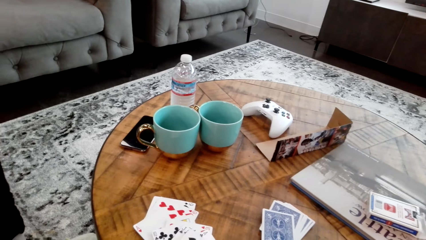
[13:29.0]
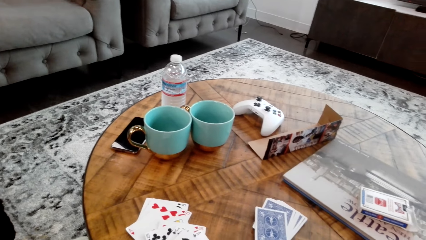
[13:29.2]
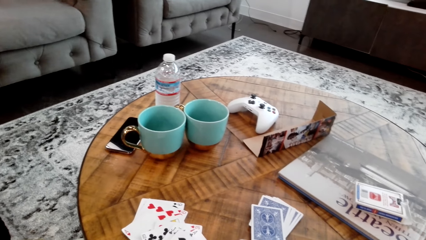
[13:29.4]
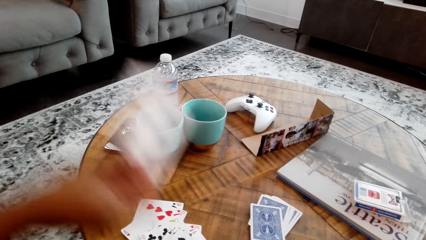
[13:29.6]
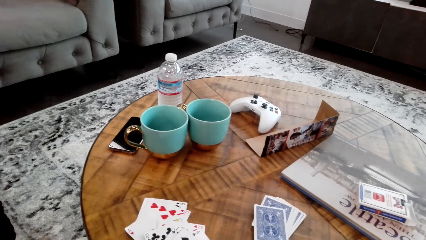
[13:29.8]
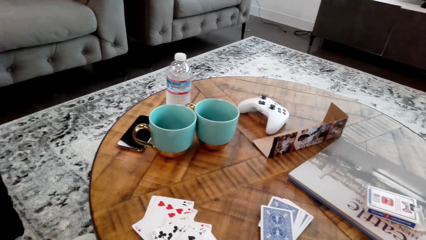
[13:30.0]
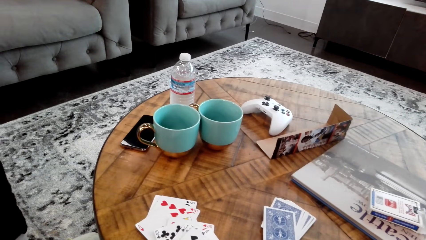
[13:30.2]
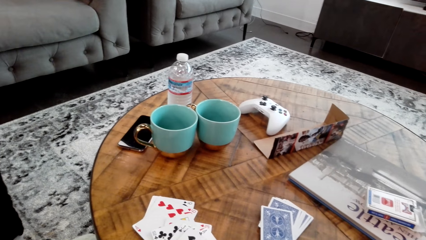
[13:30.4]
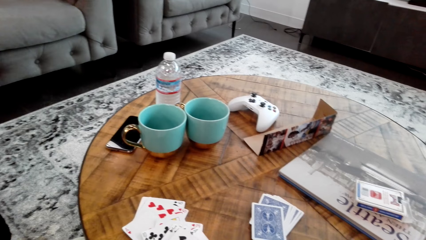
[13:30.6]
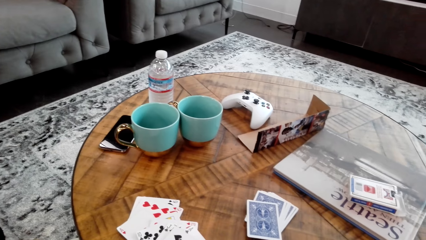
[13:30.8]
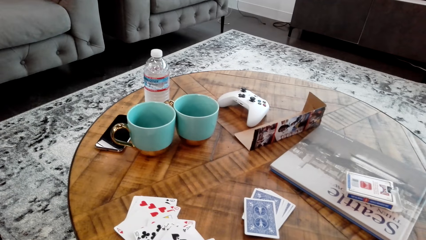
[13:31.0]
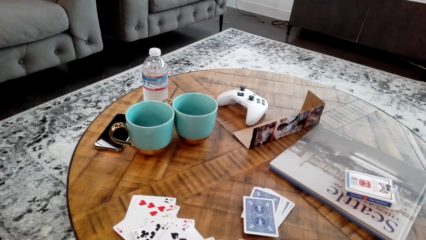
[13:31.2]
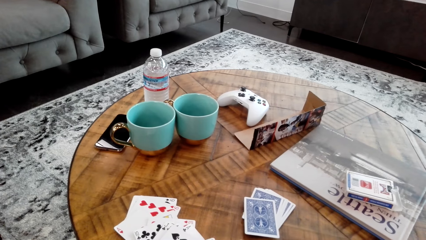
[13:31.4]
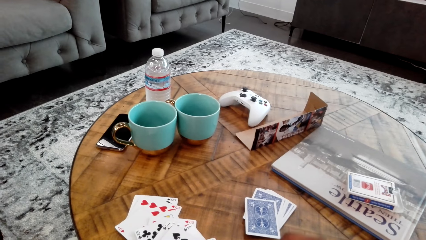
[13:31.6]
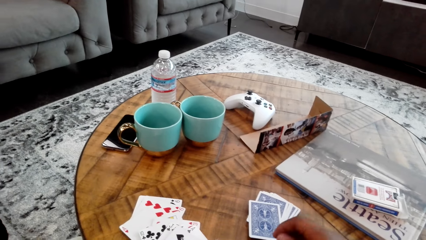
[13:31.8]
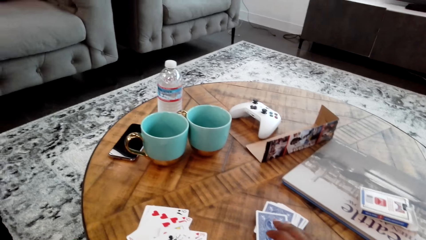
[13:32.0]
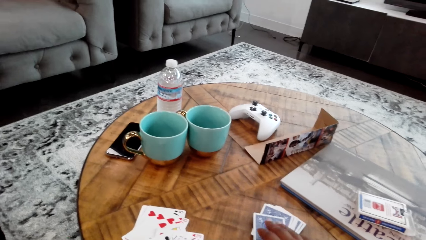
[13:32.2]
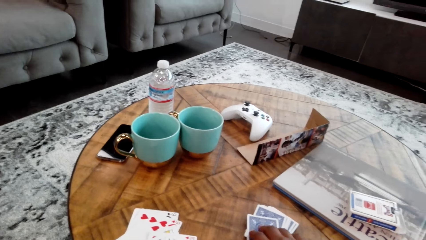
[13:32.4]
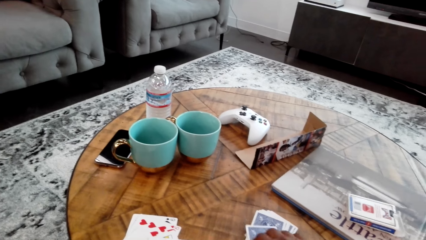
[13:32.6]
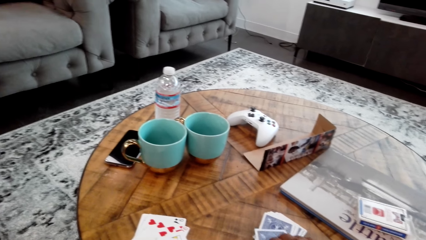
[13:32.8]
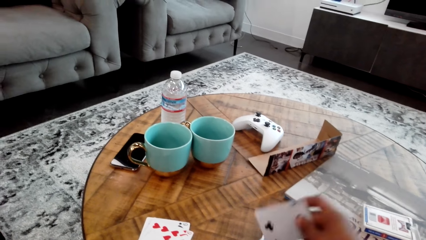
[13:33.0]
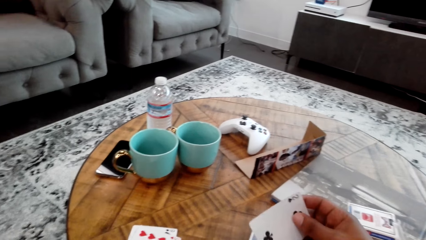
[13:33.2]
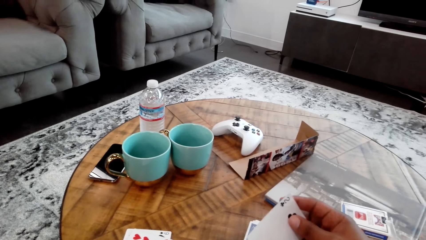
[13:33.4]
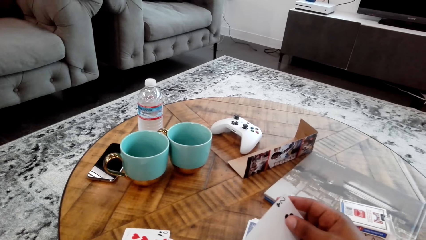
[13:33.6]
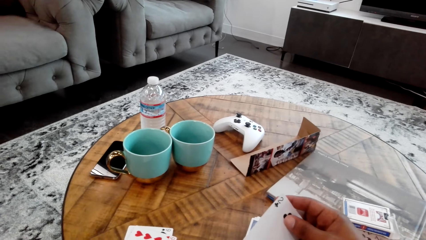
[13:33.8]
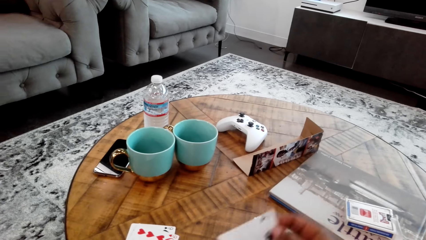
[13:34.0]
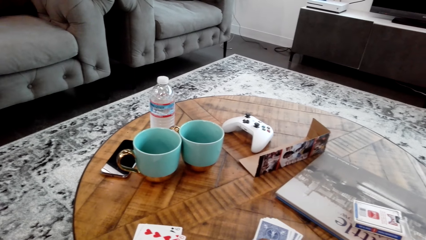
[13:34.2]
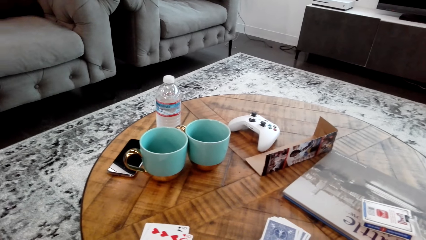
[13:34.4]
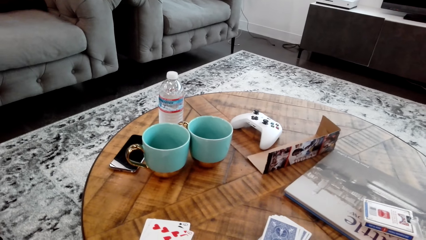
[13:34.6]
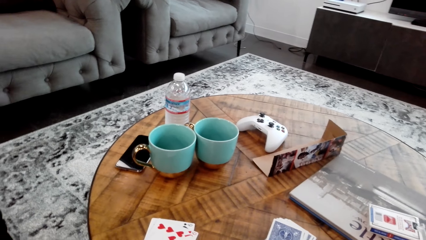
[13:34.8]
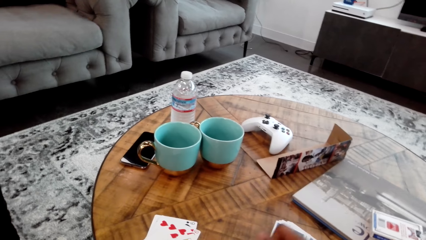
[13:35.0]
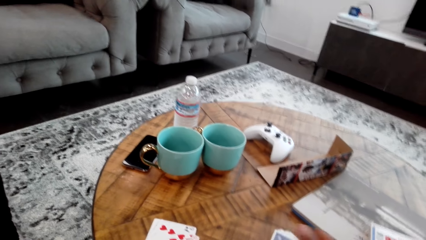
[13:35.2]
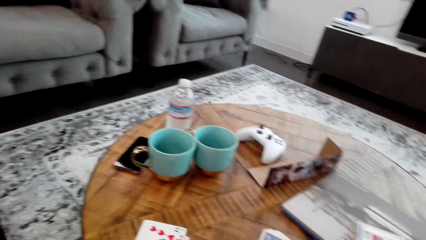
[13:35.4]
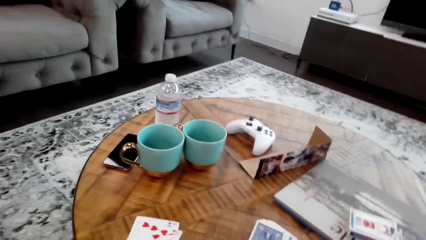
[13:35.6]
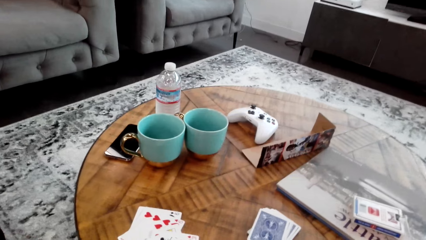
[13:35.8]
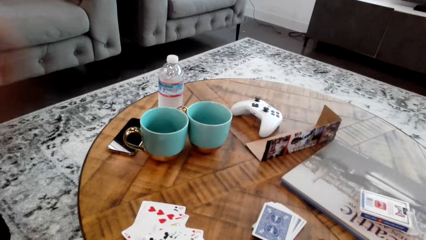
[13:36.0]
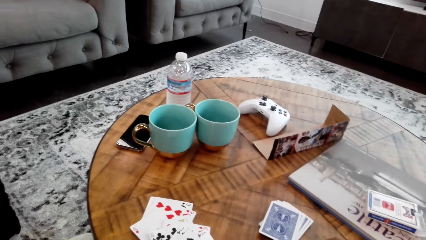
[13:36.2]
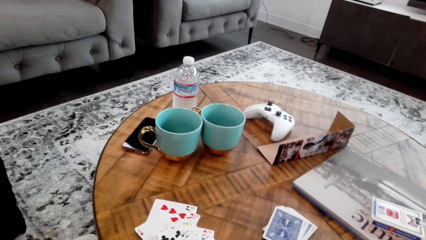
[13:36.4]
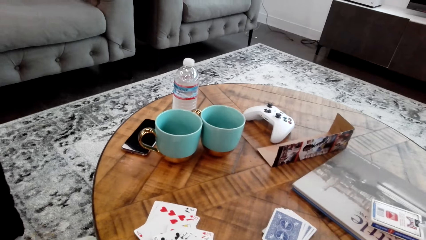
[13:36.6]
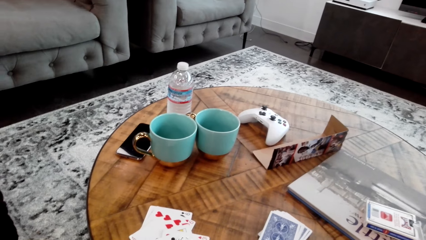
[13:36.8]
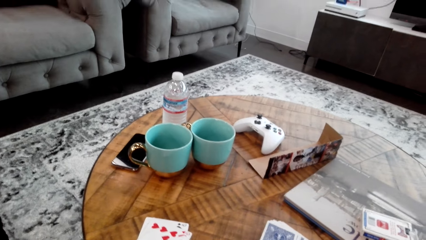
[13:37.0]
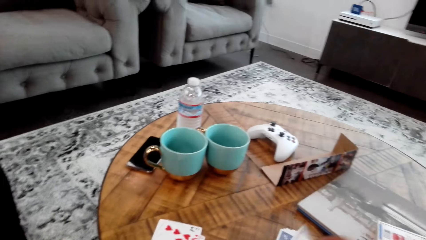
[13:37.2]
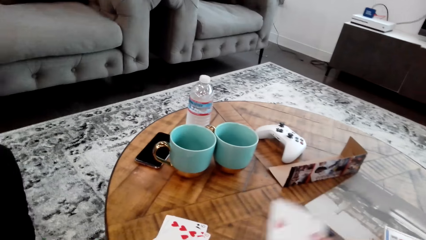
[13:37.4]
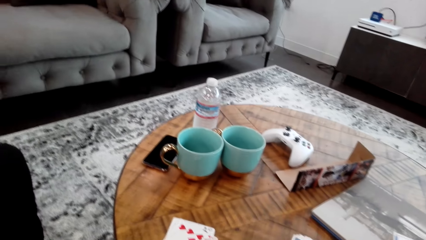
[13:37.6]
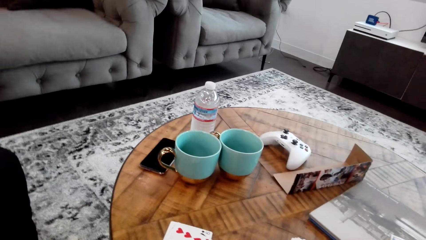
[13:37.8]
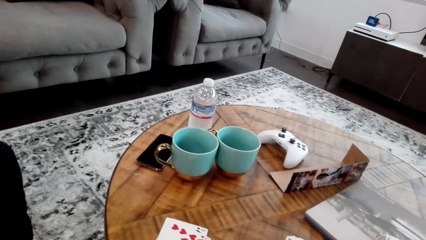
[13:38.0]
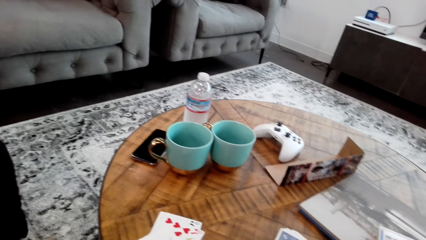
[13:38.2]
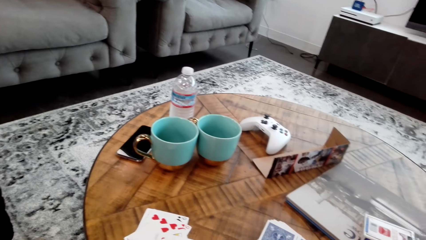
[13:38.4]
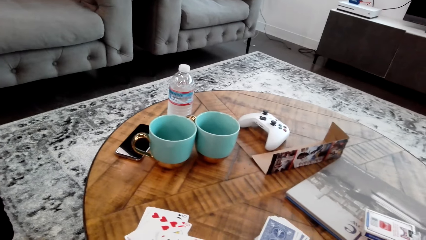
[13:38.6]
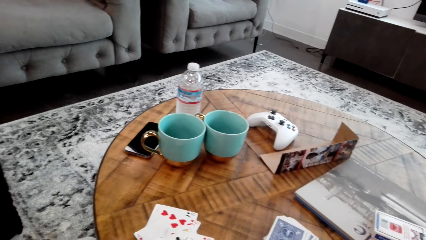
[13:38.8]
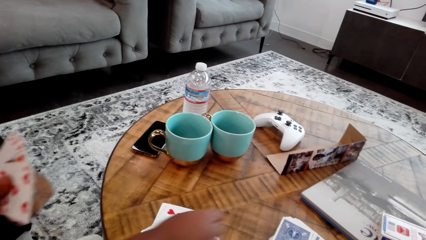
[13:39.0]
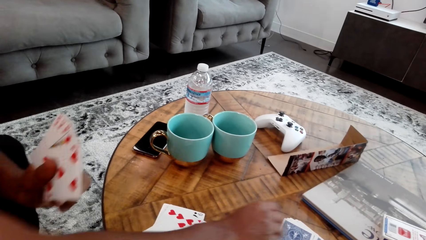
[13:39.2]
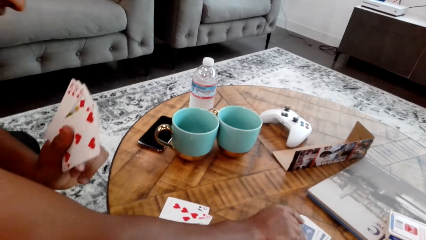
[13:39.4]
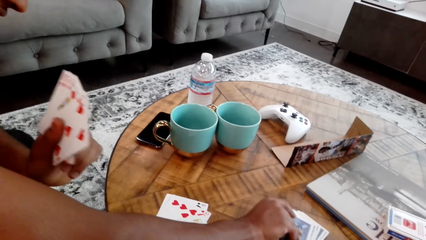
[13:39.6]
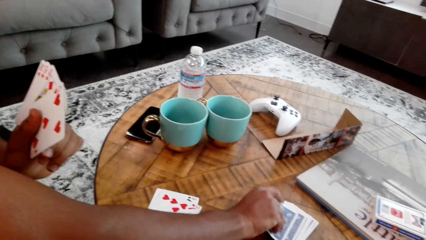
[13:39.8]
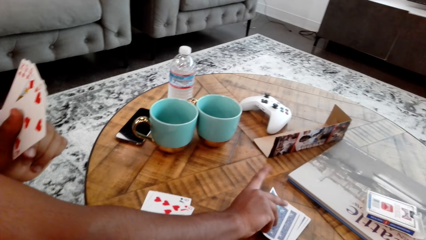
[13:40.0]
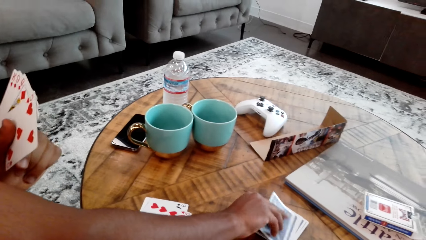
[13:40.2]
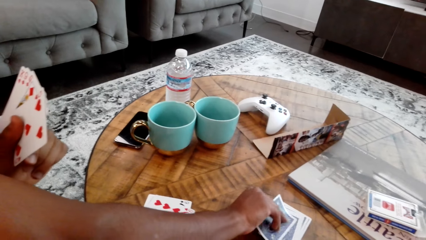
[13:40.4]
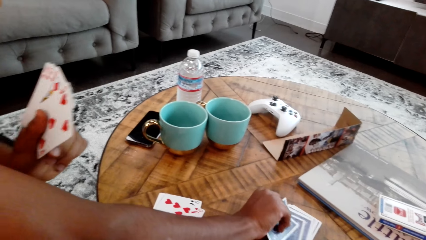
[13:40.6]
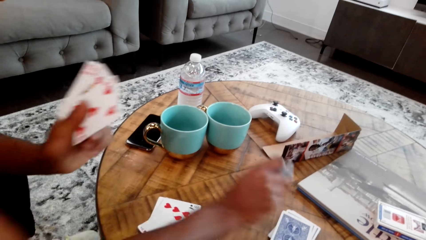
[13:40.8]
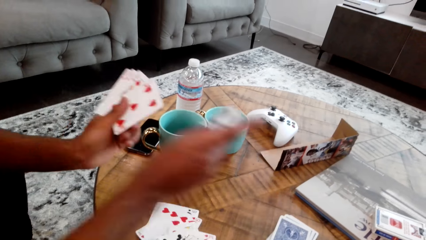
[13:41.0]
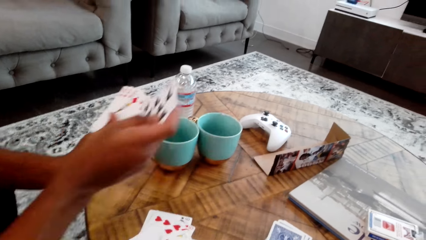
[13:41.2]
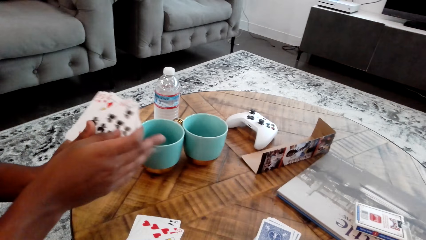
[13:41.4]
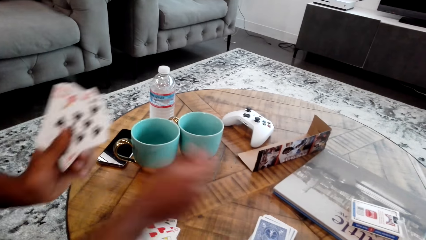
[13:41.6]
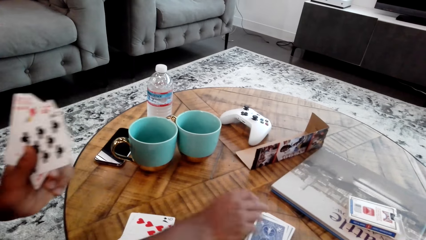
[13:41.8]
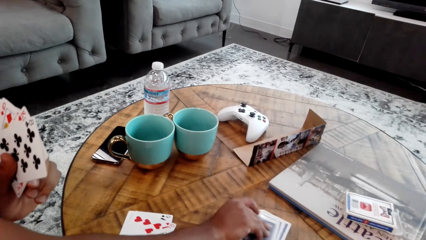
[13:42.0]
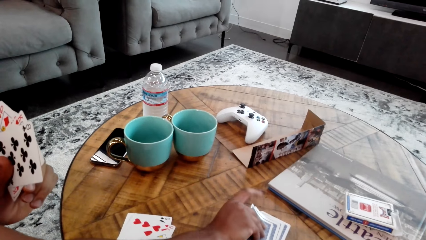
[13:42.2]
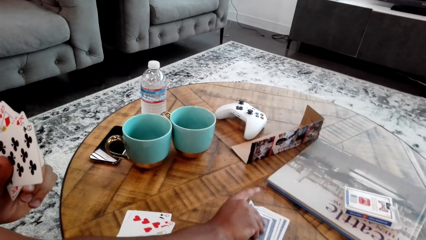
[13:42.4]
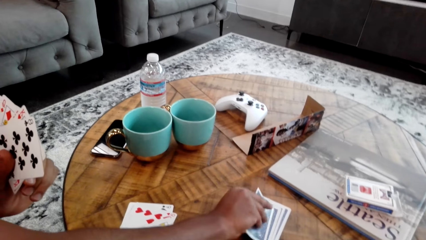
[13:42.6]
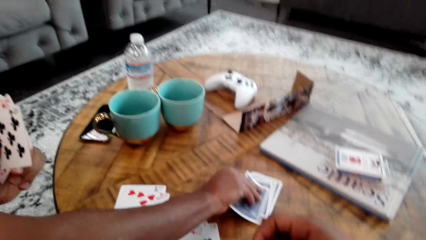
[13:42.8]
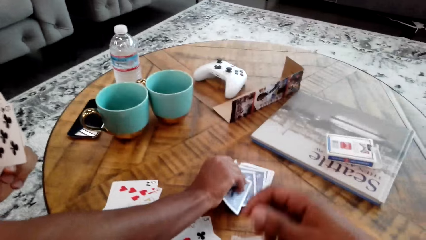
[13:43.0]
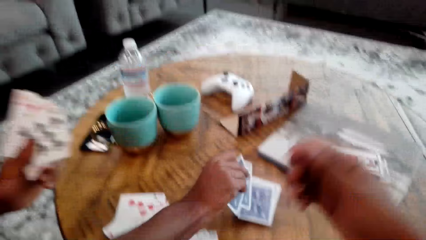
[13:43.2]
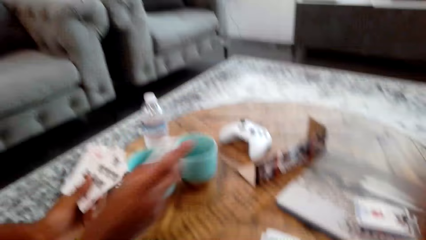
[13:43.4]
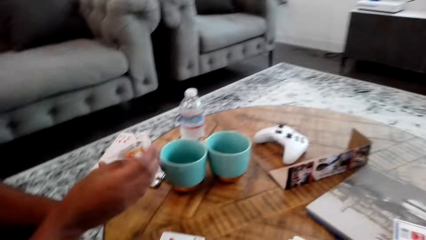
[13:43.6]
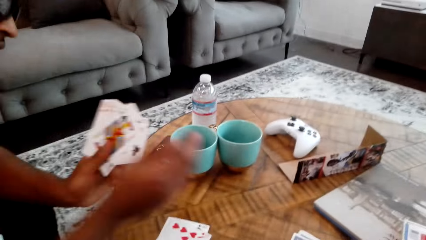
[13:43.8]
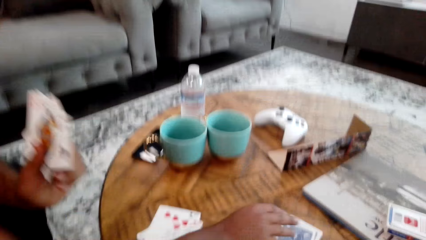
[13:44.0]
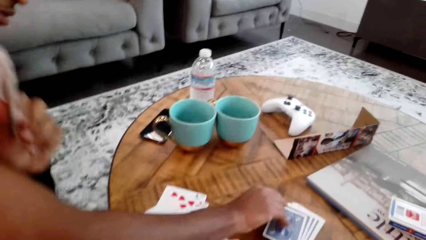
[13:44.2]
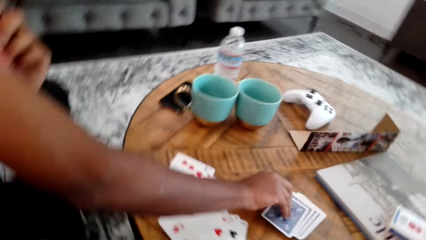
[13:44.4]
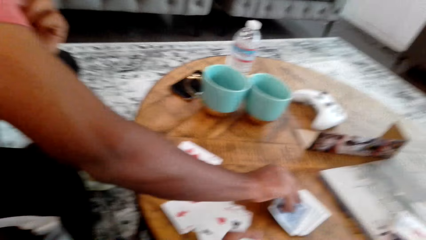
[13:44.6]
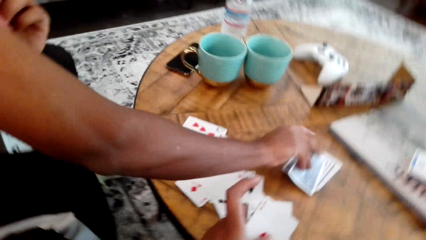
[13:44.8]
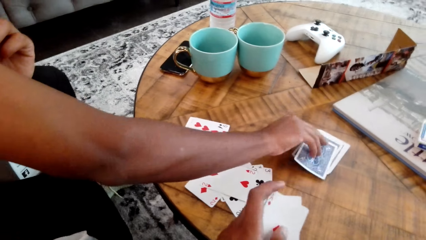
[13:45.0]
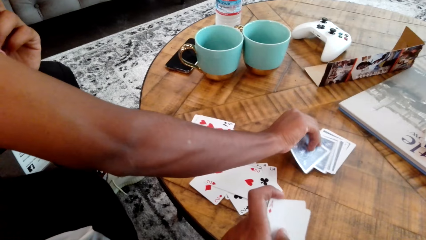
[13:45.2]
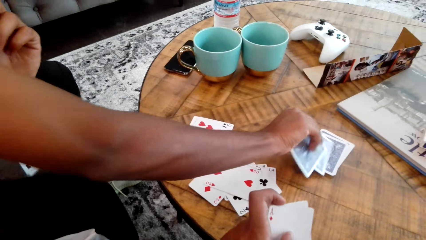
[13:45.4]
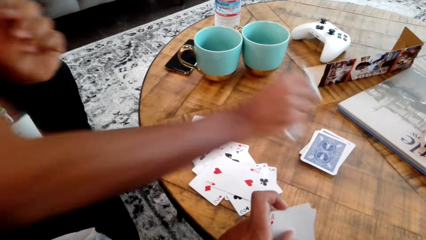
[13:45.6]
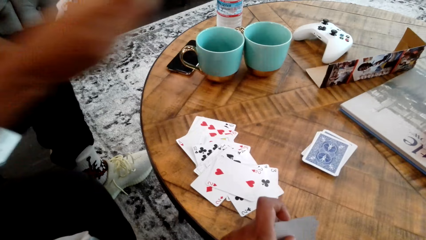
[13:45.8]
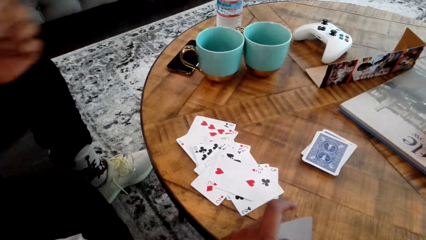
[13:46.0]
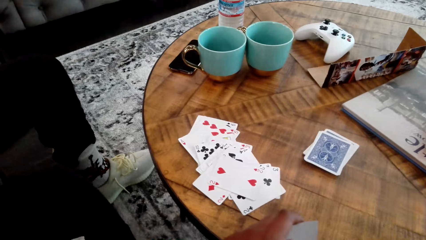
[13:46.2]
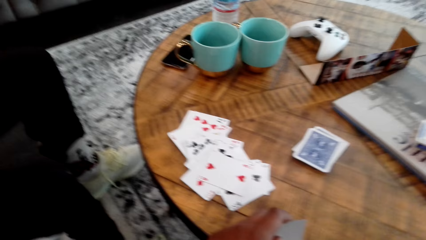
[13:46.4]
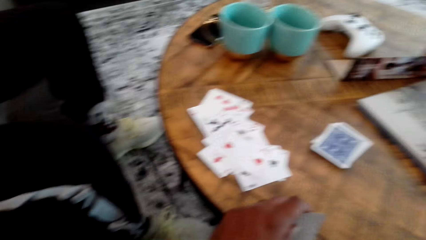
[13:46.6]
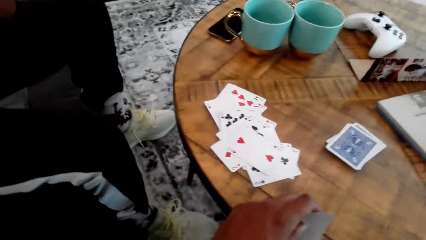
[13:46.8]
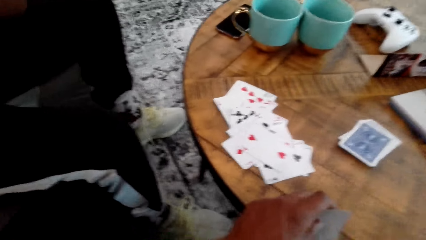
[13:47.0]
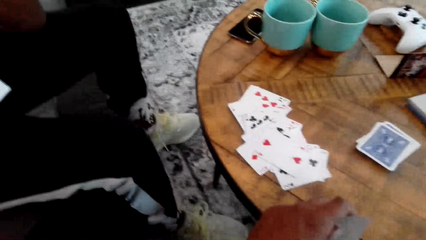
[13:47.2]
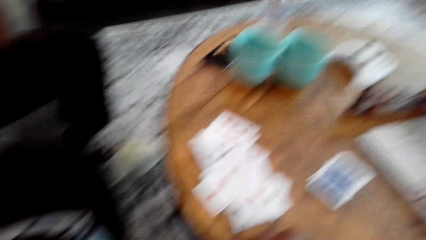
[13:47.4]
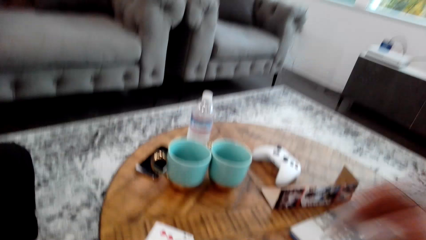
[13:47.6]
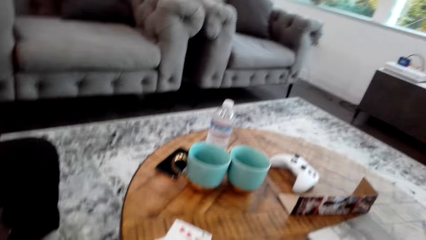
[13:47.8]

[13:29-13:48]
A man drops a card on the table. The camera wearer picks a card from the table with the right hand. They drop cards on the table. The man drops a card on the table. The camera wearer drops cards on the table. The man picks cards from the table with the right hand. He holds the cards in the left hand, picks cards from the table with the right hand, holds the cards in the left hand, and picks cards from the table with the right hand. The camera wearer picks the card. They hold the card from the table.
